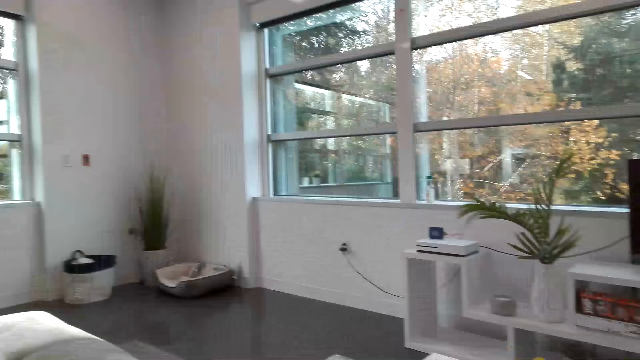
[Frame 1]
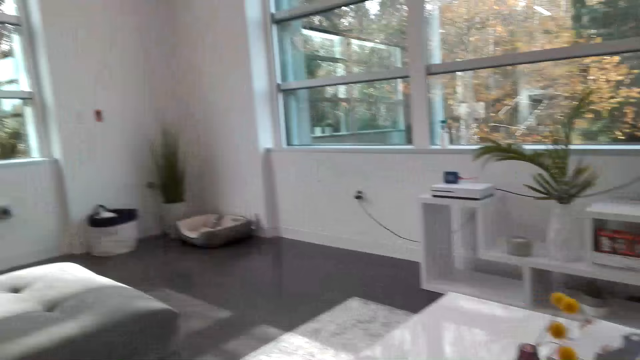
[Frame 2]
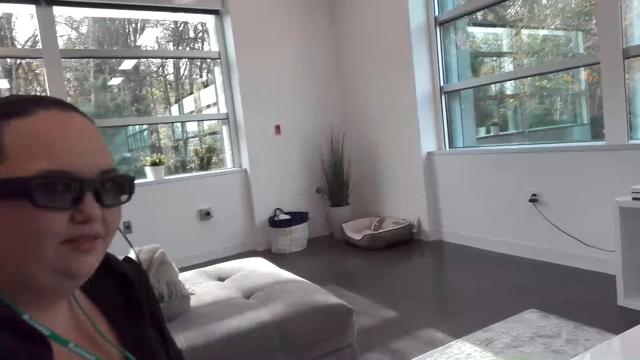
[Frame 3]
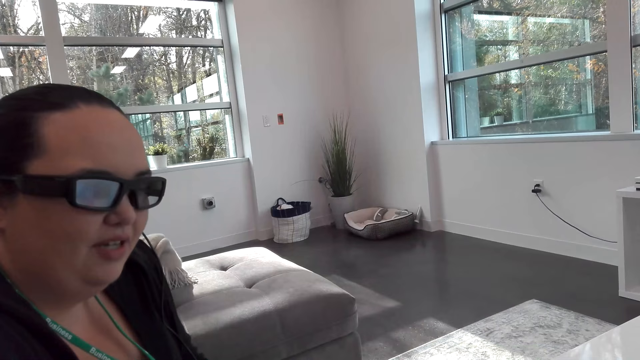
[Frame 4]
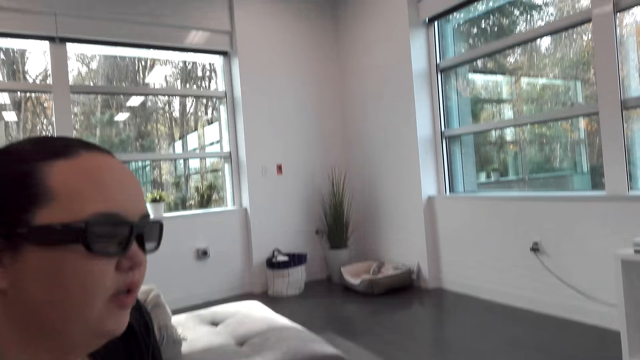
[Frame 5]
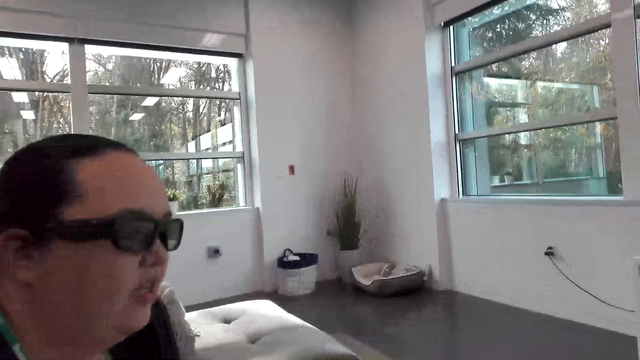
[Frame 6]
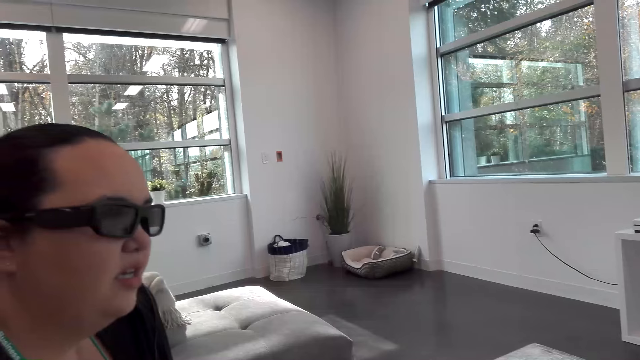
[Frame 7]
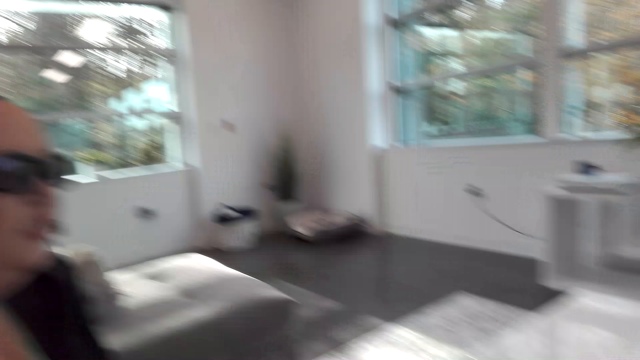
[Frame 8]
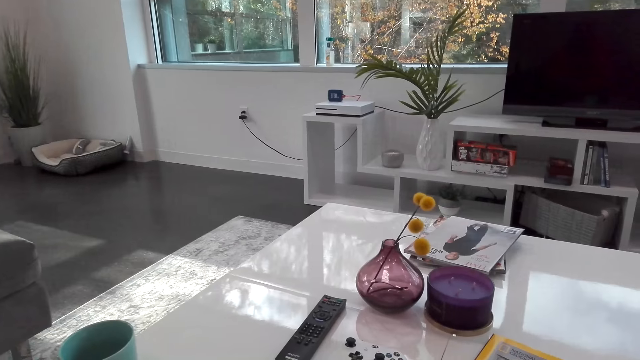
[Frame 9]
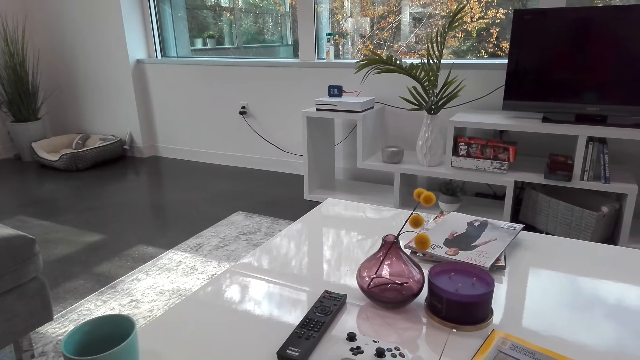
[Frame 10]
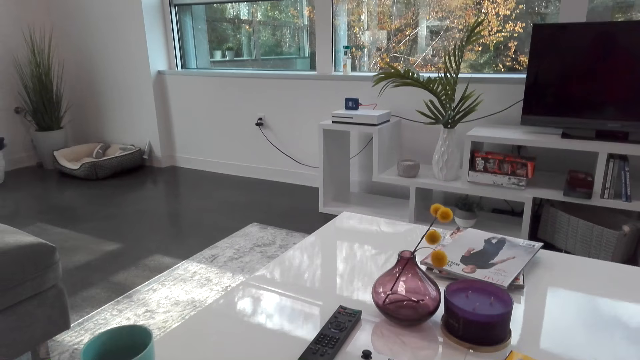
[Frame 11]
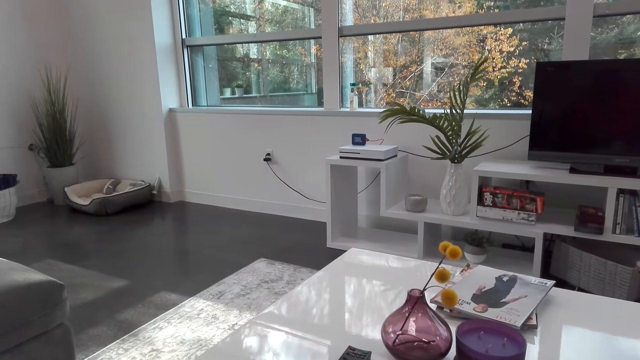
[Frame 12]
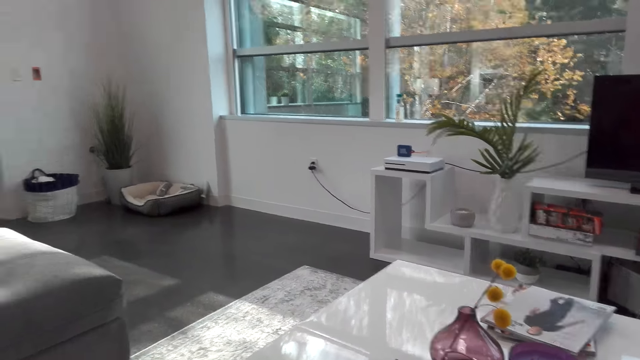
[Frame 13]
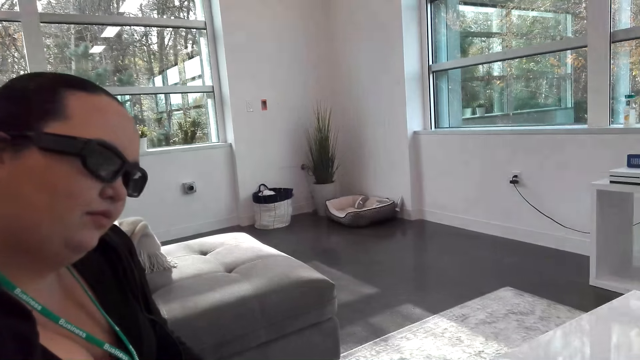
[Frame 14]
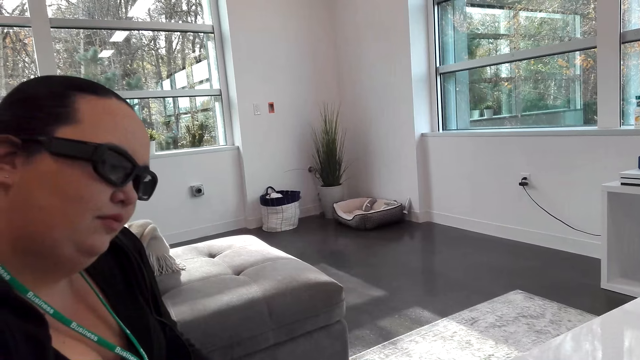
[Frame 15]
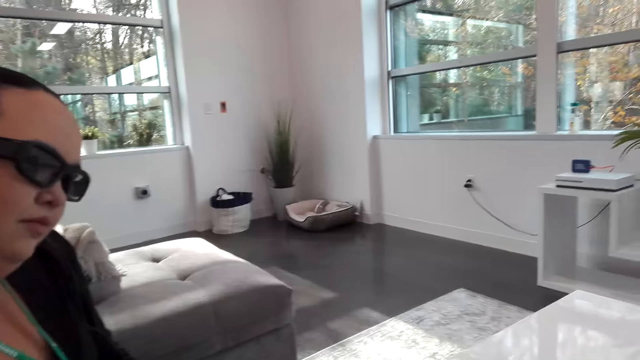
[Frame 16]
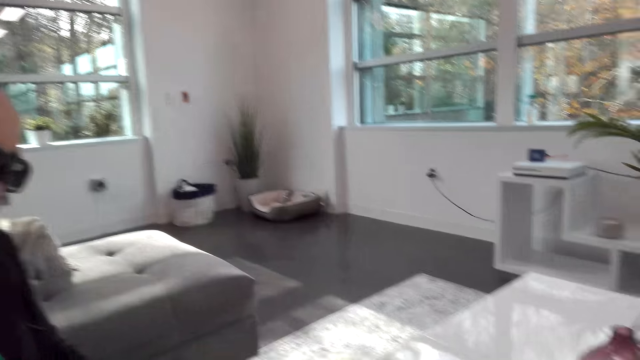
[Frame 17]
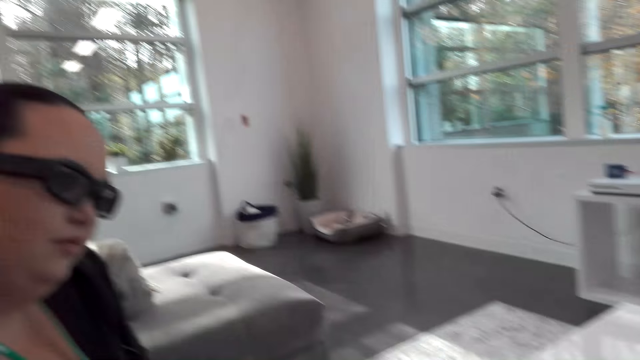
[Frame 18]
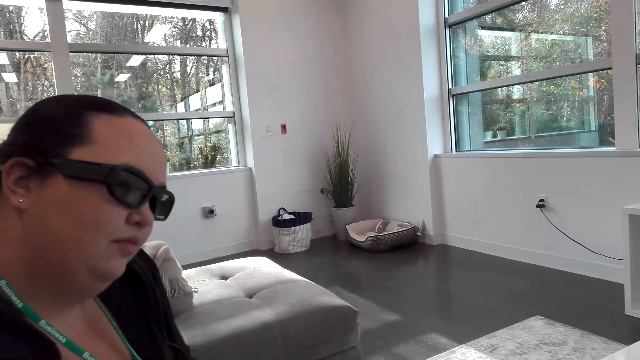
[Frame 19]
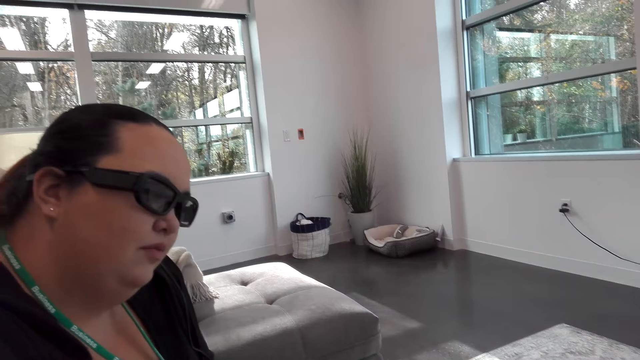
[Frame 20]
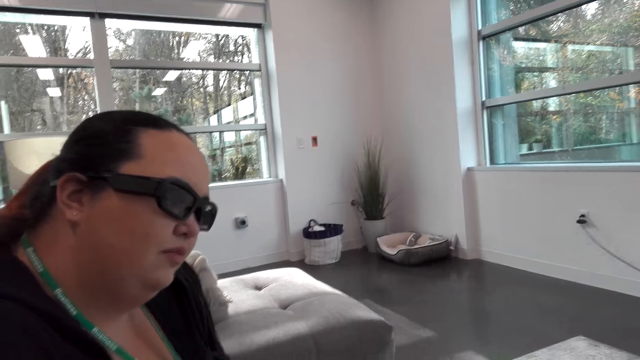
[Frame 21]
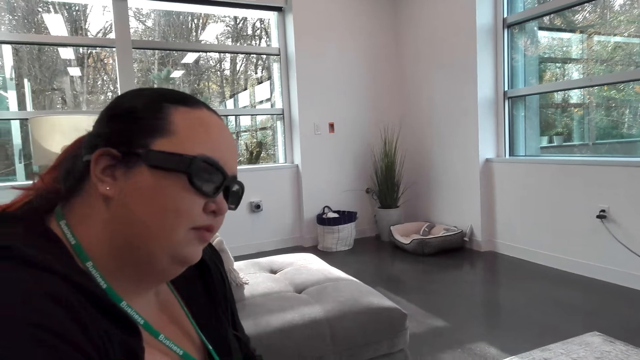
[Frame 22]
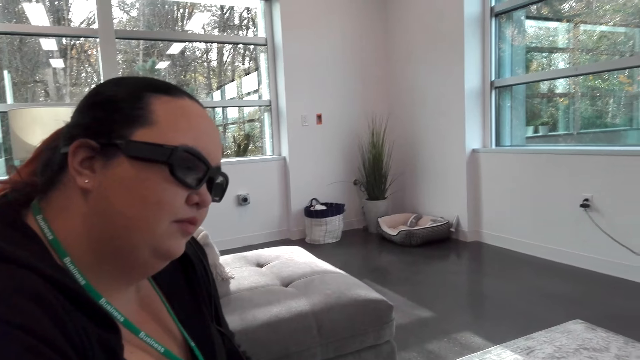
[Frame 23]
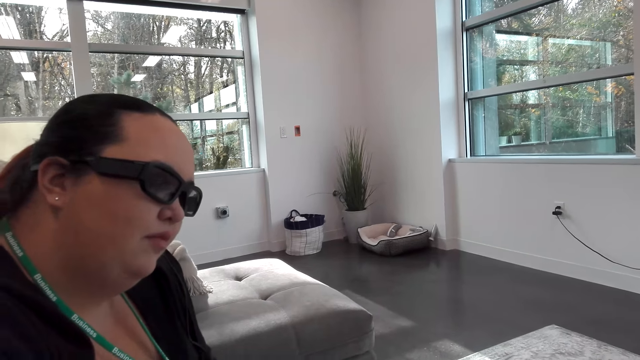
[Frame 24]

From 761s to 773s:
The camera wearer looks around. They dialogue with a woman.

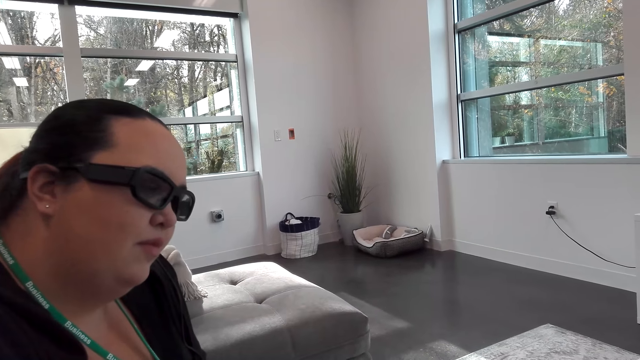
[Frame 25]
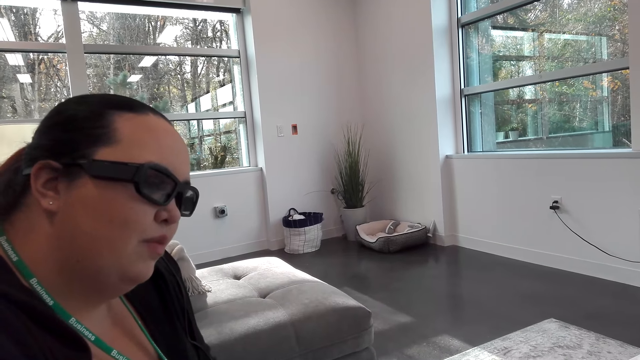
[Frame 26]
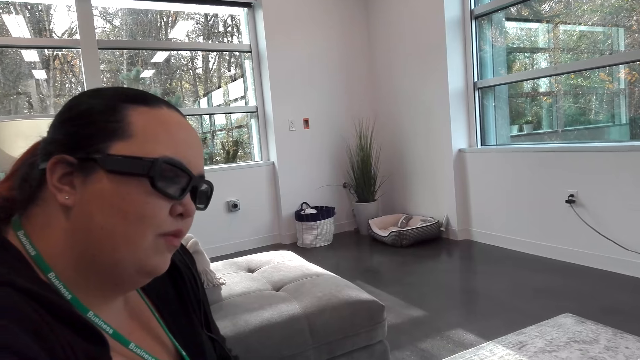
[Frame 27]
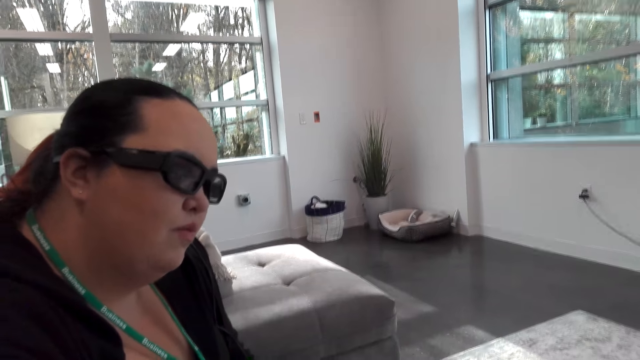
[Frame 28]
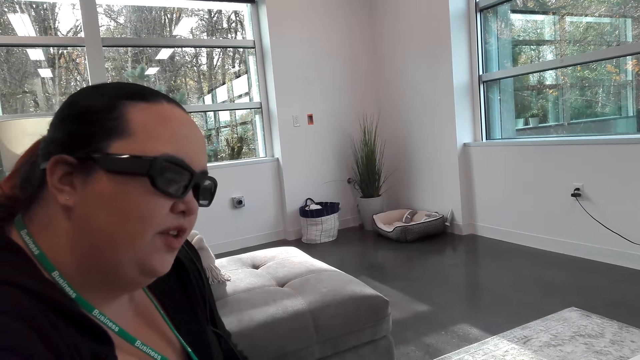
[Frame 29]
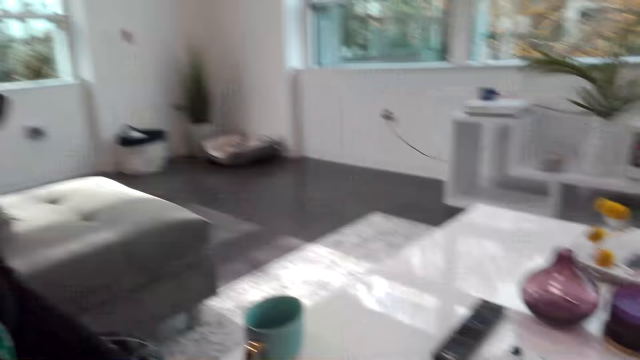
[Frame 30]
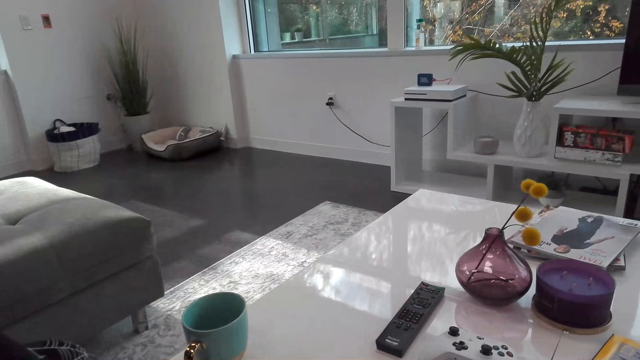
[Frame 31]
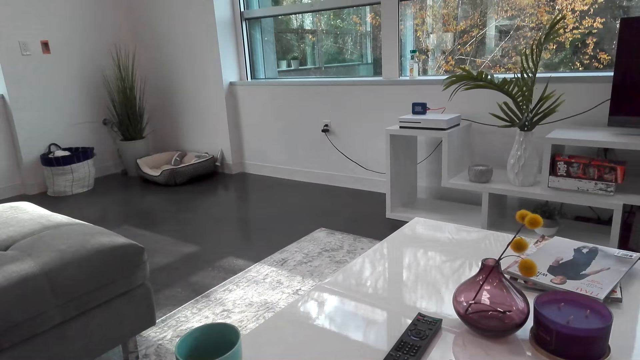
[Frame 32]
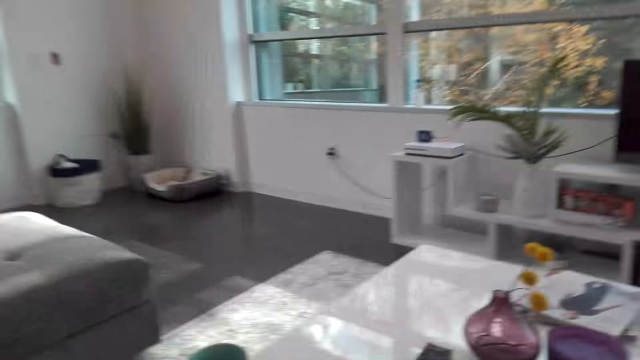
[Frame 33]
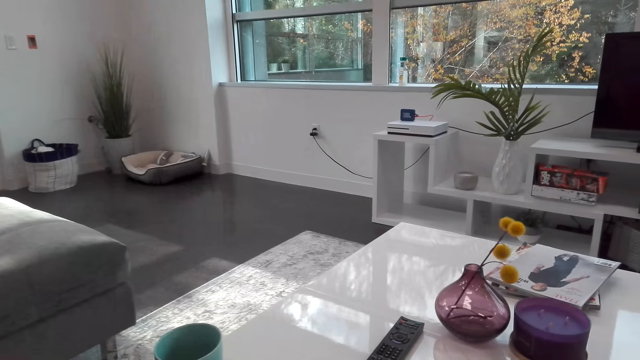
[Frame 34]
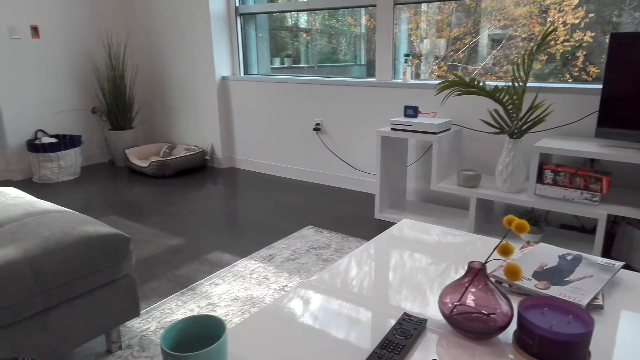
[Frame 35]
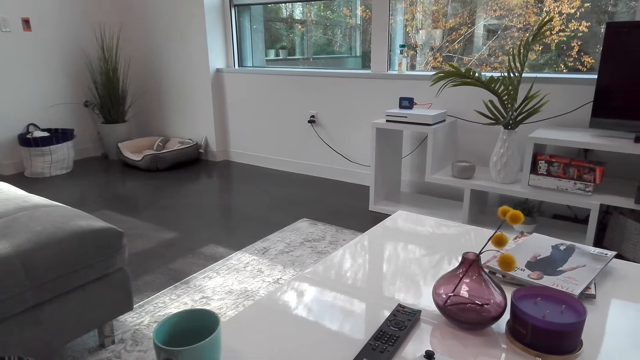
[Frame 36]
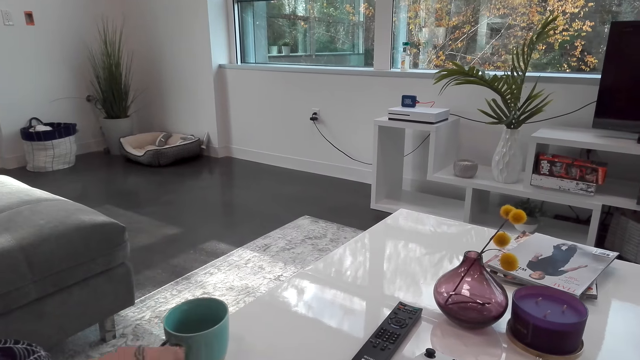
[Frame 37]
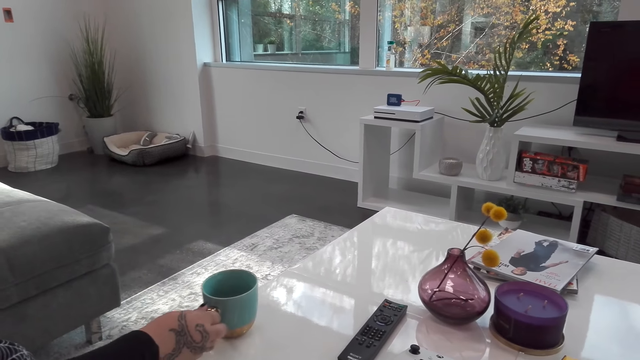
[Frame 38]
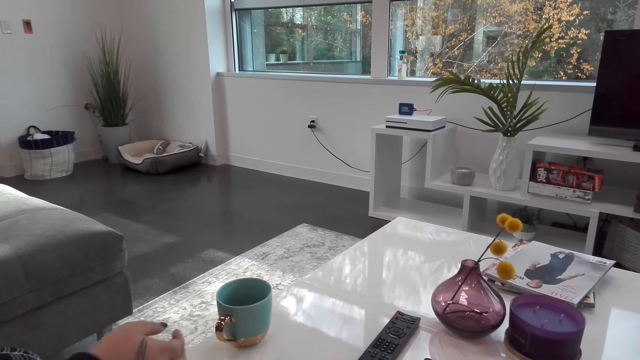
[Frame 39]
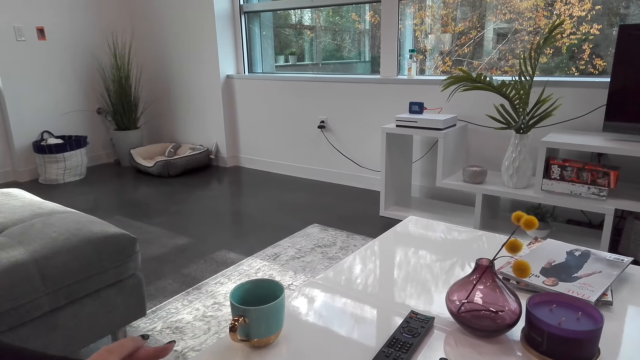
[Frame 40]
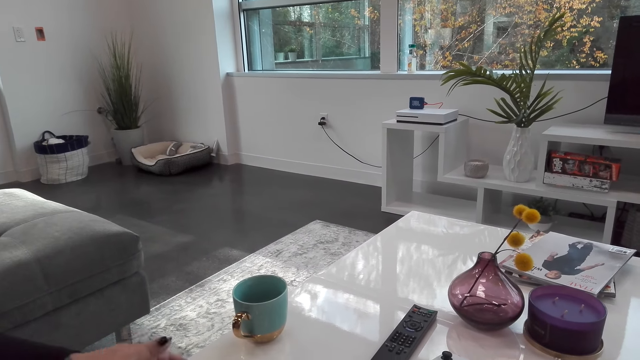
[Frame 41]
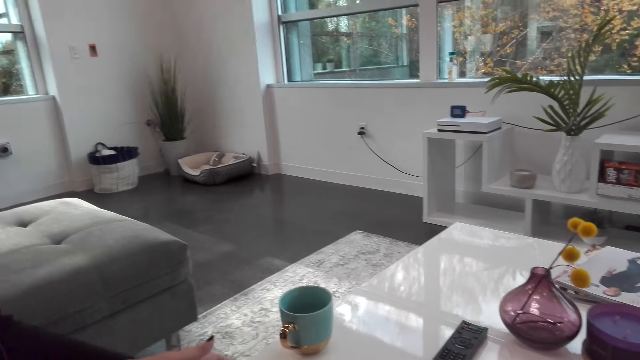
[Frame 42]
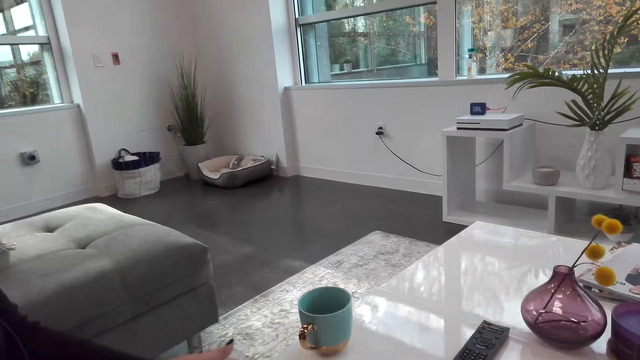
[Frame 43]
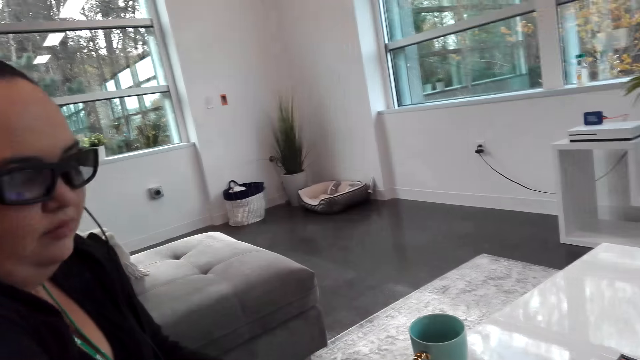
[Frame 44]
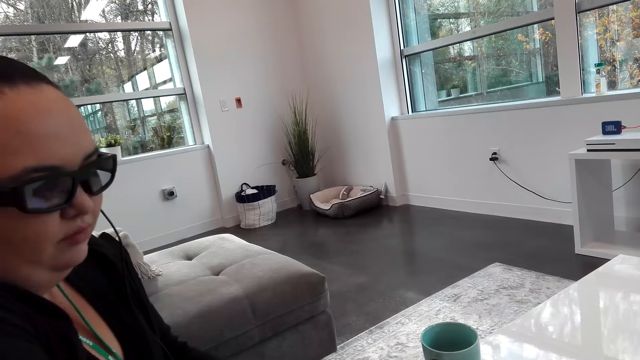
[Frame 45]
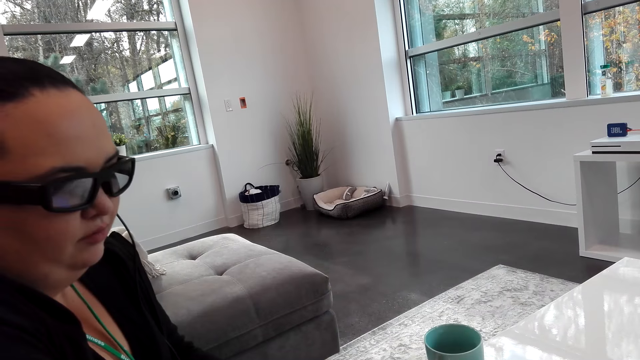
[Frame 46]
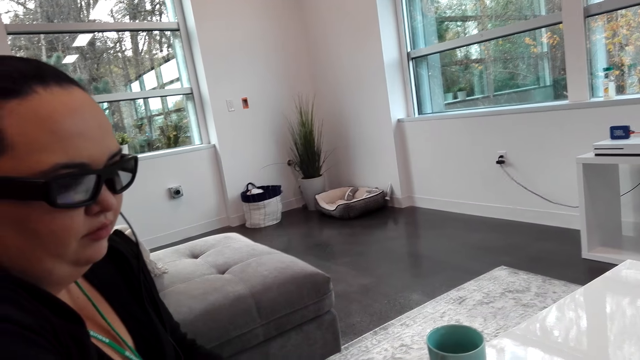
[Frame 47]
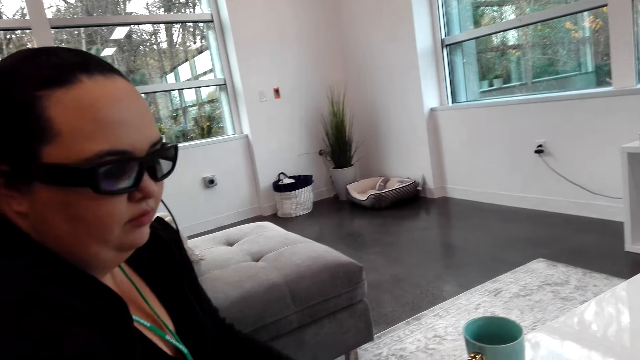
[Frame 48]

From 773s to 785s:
A woman pushes a cup. The camera wearer dialogues with the woman.
